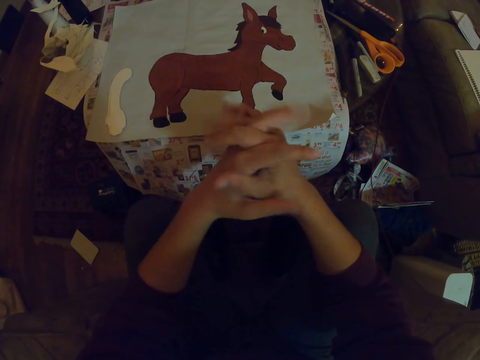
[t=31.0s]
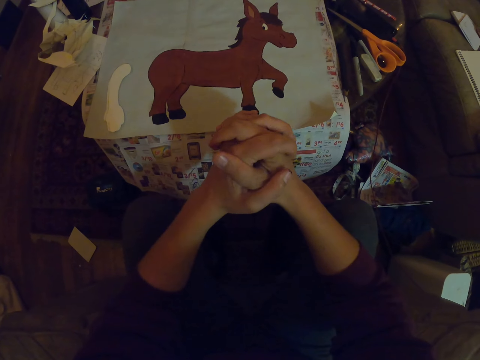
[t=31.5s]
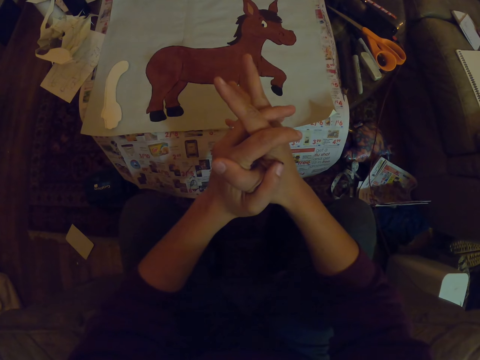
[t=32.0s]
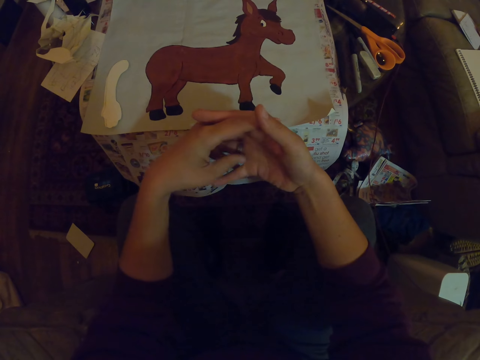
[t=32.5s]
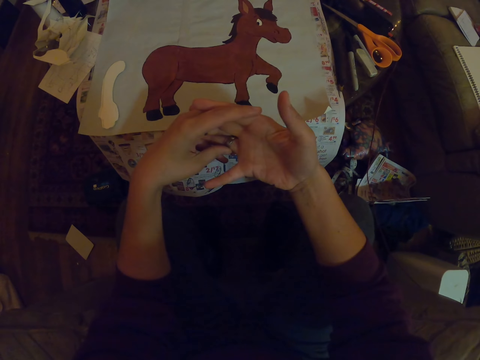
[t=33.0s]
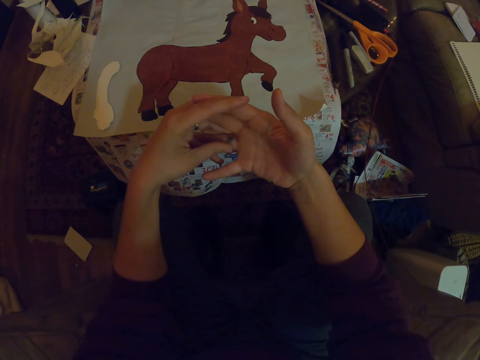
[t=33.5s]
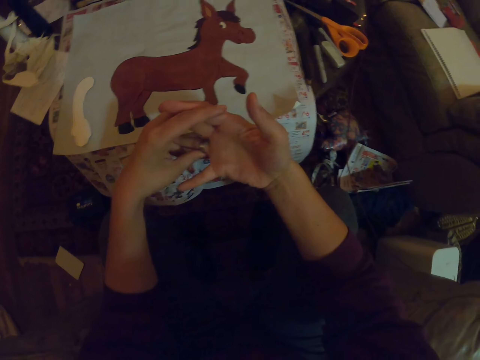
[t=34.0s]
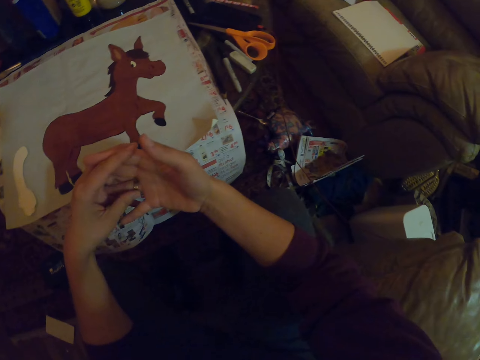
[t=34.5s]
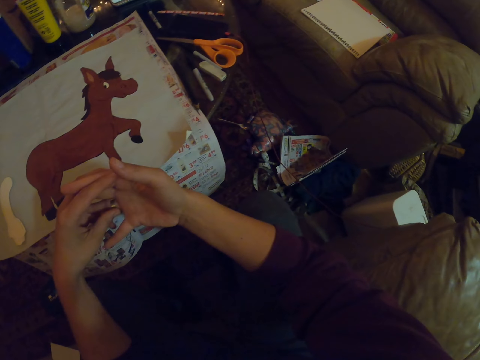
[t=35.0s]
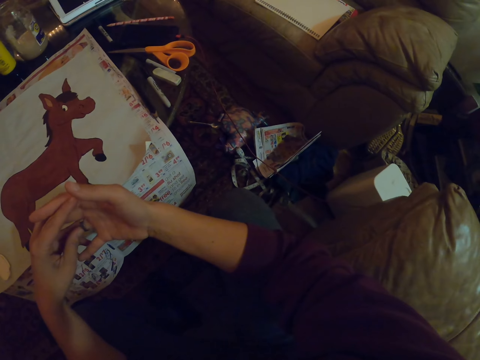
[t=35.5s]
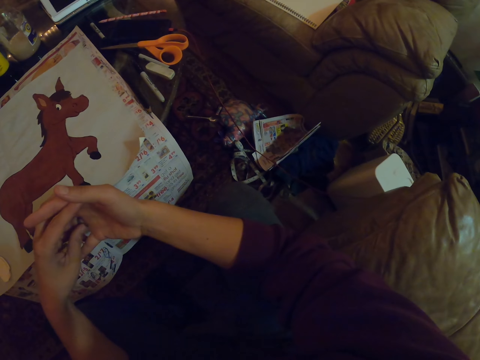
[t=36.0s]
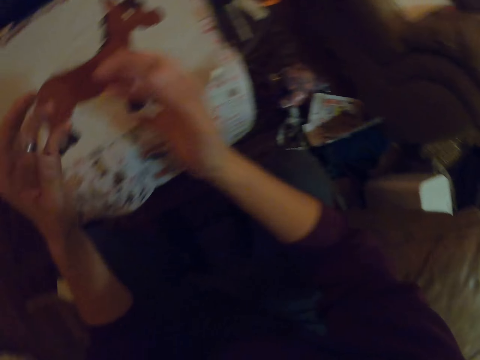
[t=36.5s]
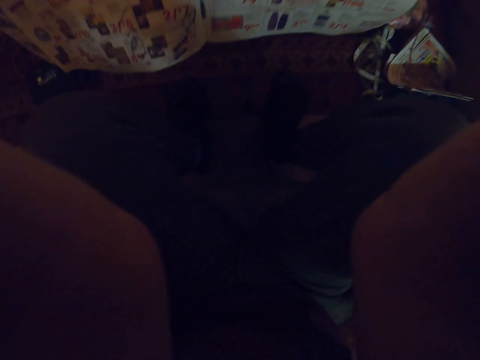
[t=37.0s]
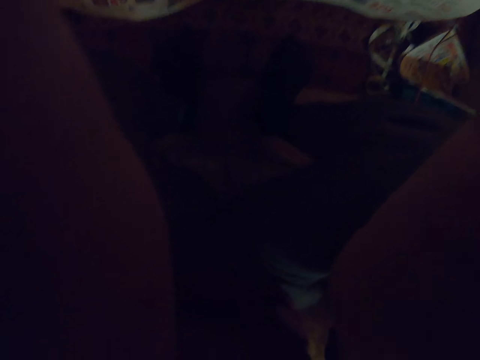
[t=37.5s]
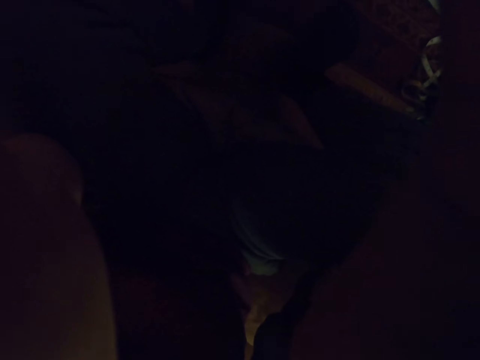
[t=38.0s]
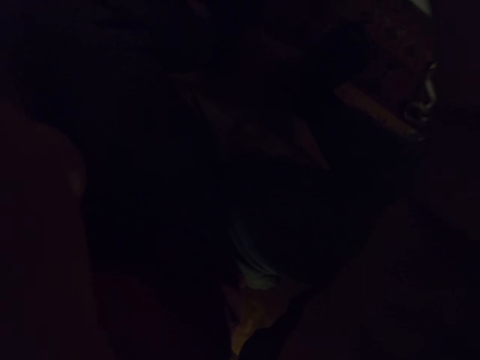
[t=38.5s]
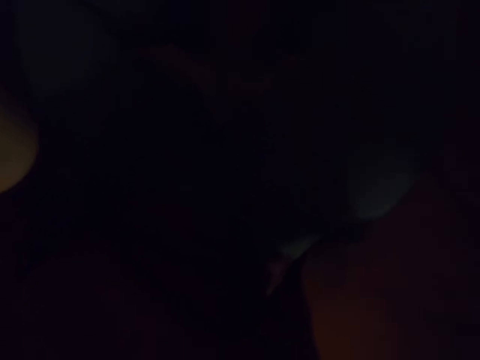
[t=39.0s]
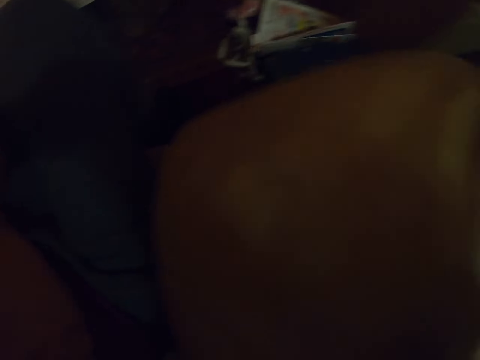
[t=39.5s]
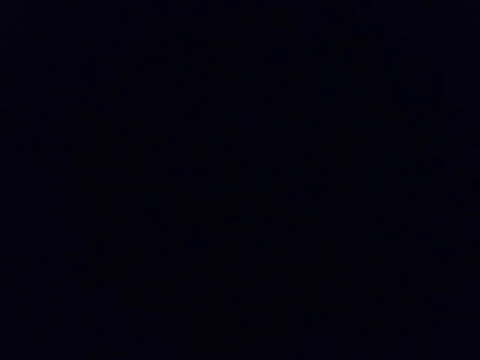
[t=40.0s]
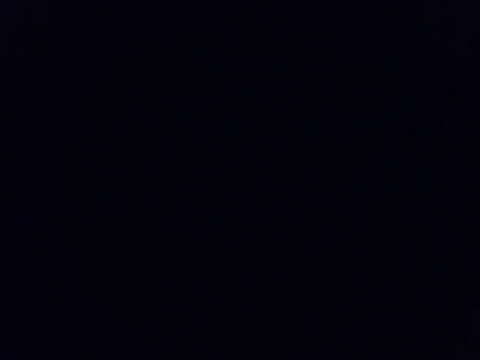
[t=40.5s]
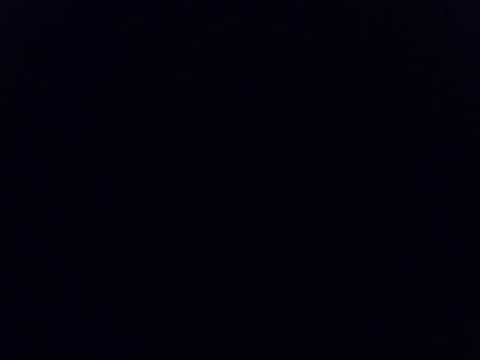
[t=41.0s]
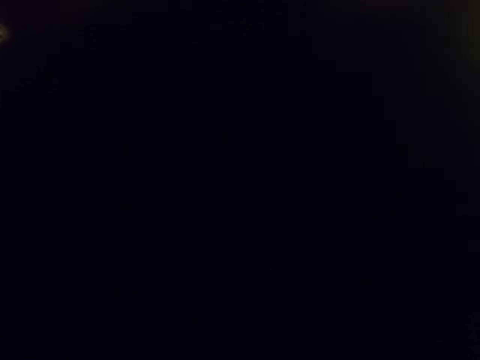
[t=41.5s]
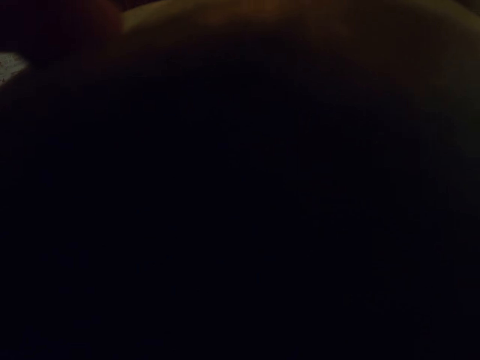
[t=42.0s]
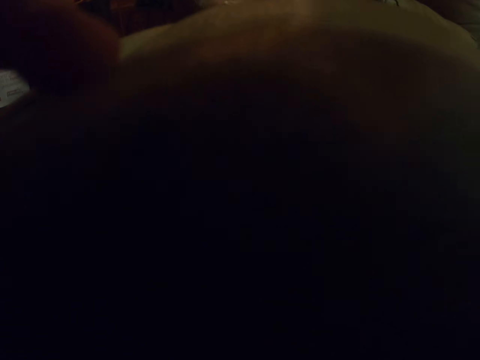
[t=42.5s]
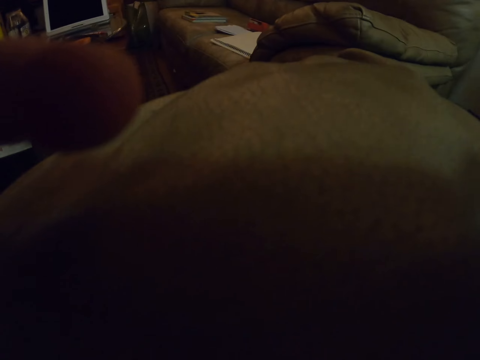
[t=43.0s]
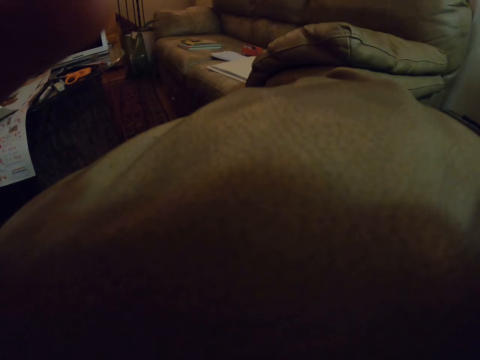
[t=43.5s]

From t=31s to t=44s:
The camera wearer touches his ring. He moves his hands up and adjusts the camera.
